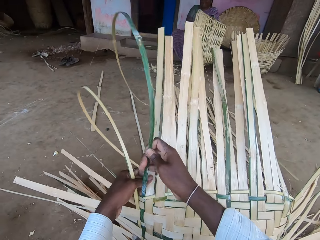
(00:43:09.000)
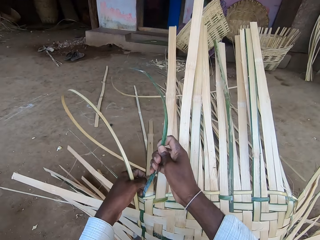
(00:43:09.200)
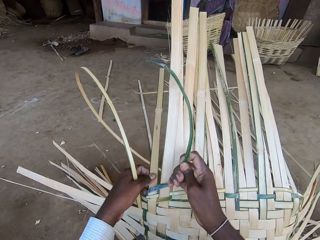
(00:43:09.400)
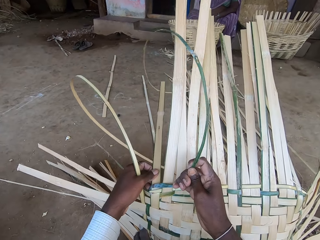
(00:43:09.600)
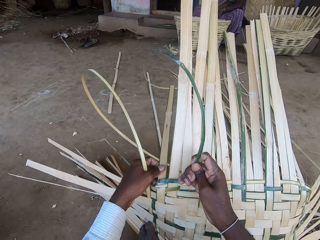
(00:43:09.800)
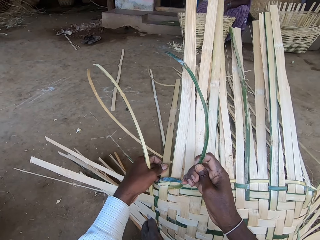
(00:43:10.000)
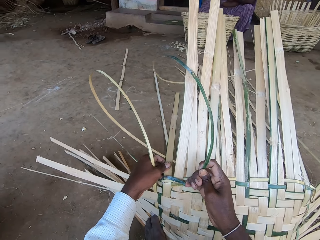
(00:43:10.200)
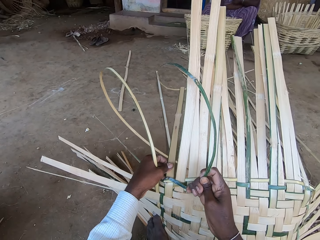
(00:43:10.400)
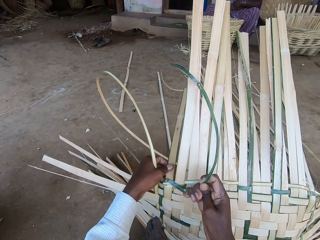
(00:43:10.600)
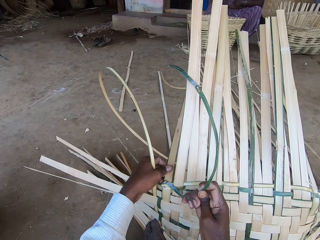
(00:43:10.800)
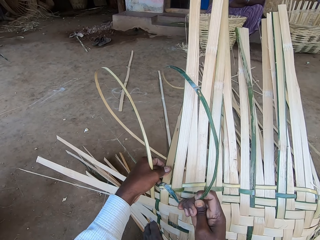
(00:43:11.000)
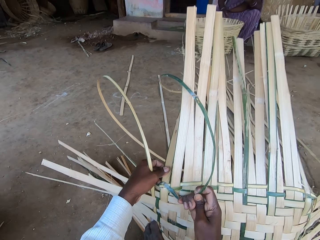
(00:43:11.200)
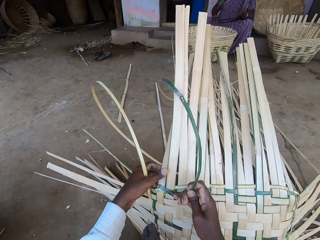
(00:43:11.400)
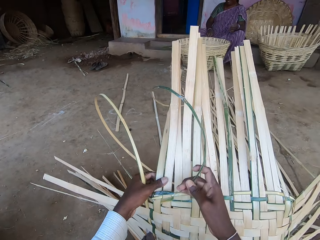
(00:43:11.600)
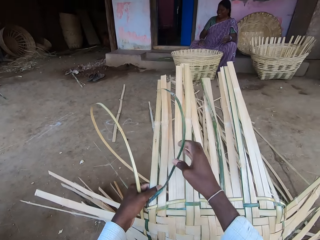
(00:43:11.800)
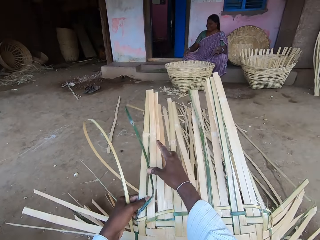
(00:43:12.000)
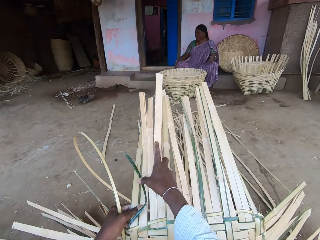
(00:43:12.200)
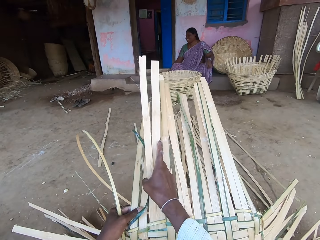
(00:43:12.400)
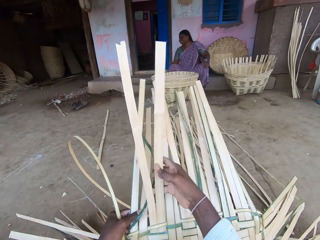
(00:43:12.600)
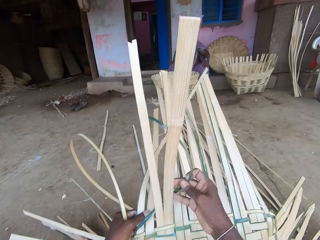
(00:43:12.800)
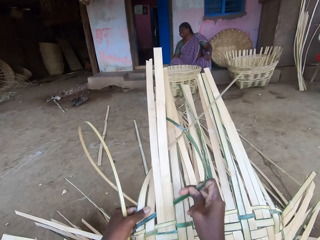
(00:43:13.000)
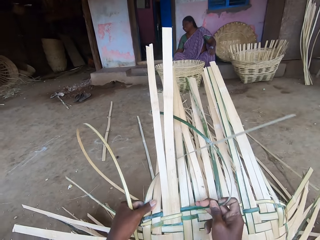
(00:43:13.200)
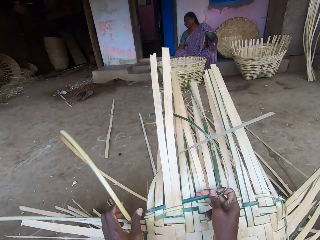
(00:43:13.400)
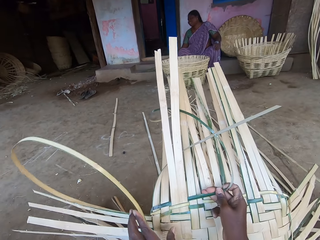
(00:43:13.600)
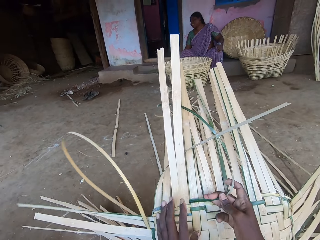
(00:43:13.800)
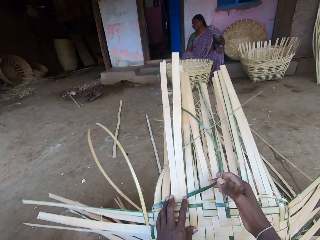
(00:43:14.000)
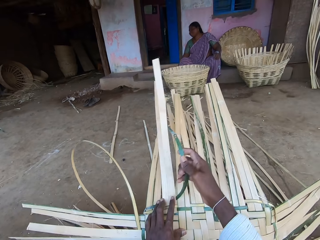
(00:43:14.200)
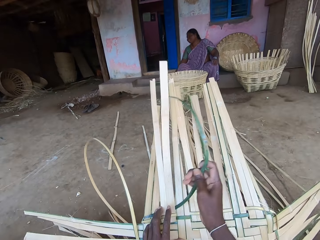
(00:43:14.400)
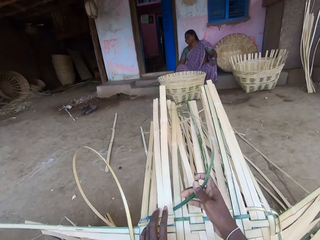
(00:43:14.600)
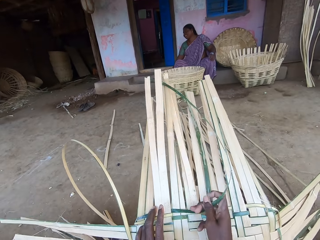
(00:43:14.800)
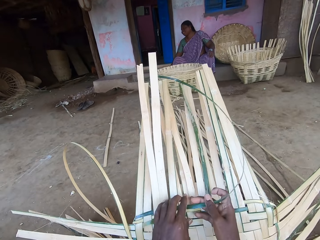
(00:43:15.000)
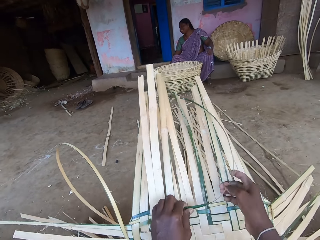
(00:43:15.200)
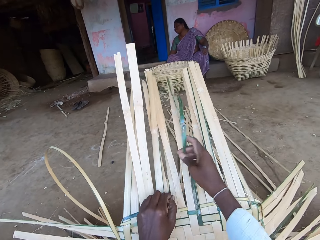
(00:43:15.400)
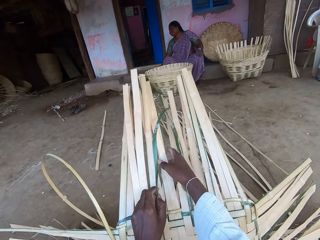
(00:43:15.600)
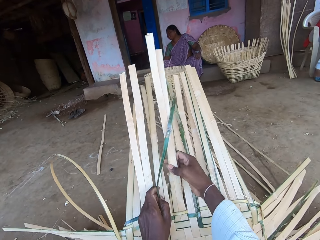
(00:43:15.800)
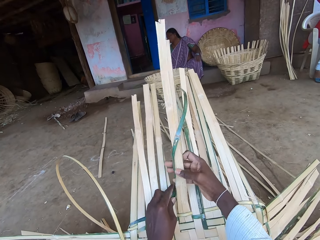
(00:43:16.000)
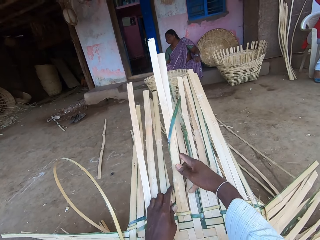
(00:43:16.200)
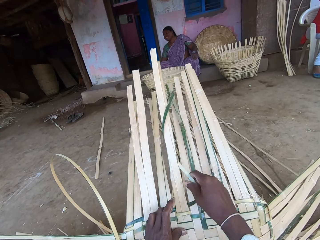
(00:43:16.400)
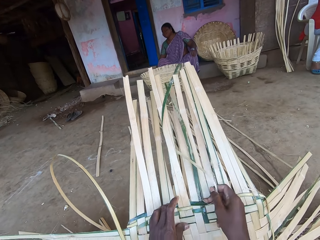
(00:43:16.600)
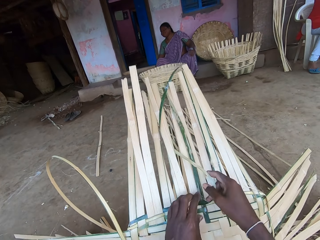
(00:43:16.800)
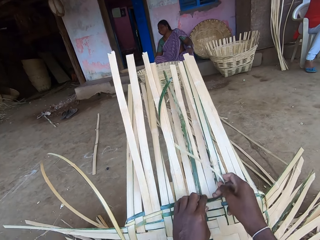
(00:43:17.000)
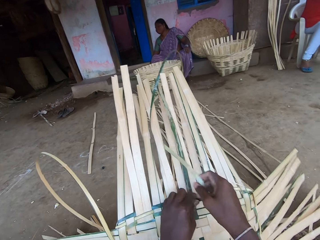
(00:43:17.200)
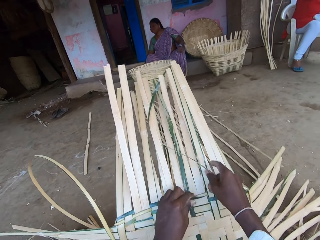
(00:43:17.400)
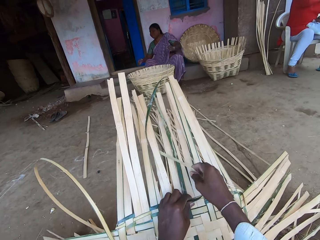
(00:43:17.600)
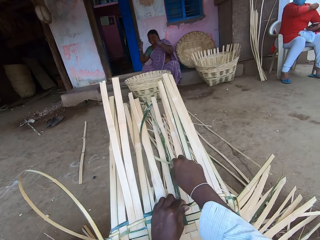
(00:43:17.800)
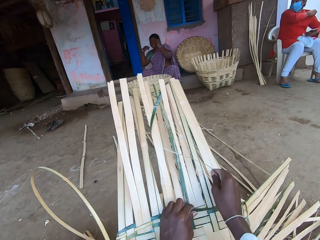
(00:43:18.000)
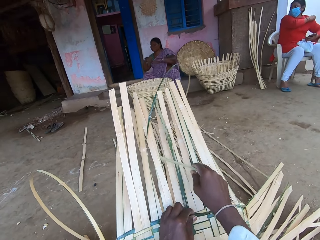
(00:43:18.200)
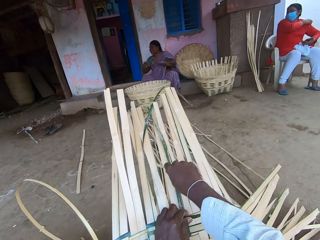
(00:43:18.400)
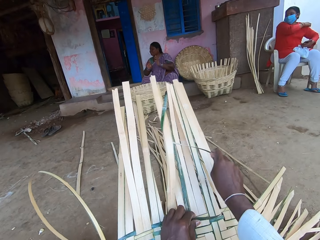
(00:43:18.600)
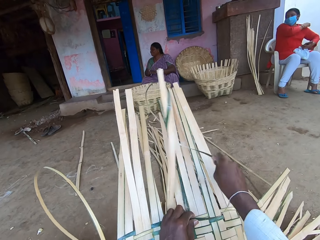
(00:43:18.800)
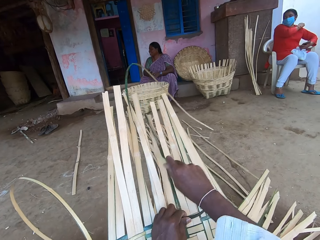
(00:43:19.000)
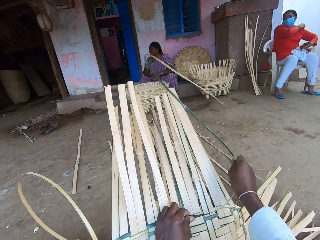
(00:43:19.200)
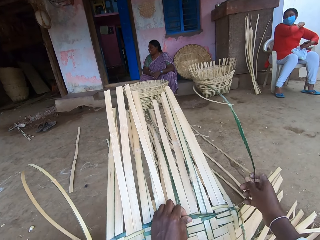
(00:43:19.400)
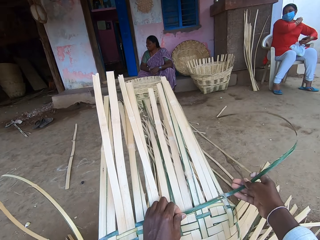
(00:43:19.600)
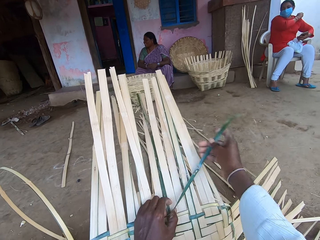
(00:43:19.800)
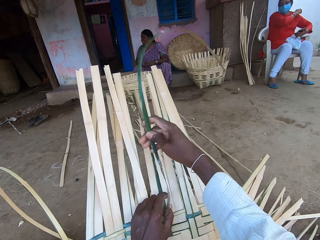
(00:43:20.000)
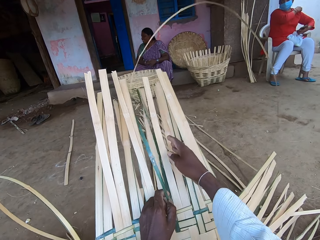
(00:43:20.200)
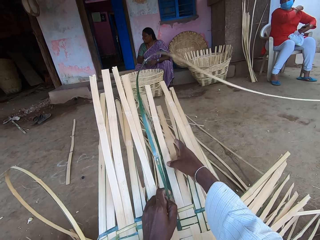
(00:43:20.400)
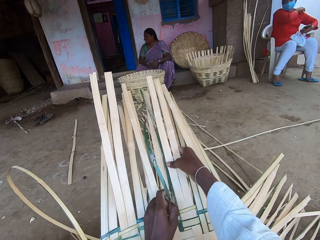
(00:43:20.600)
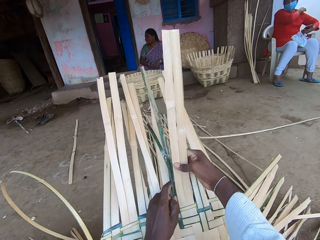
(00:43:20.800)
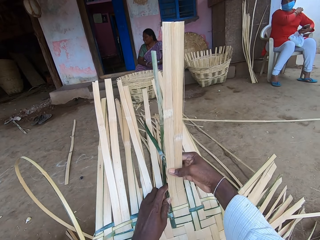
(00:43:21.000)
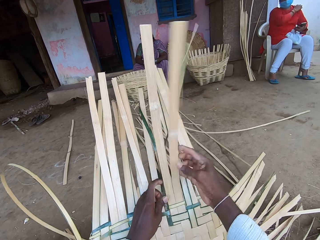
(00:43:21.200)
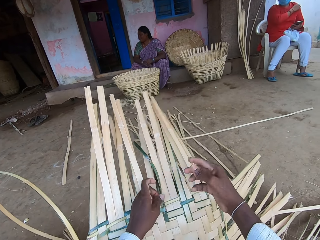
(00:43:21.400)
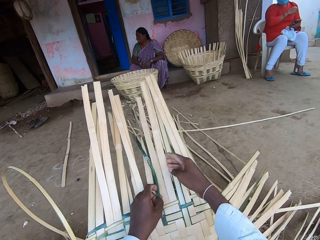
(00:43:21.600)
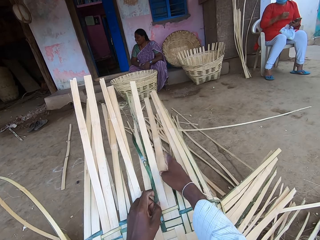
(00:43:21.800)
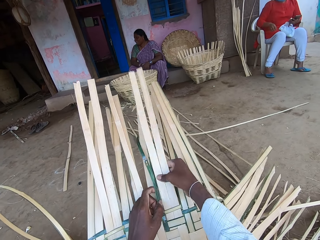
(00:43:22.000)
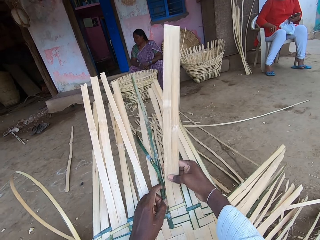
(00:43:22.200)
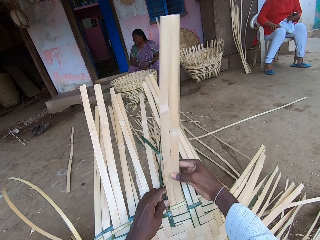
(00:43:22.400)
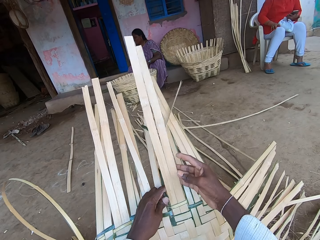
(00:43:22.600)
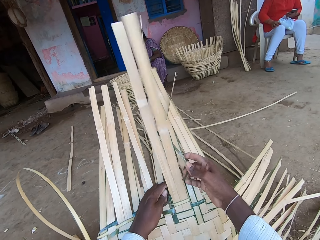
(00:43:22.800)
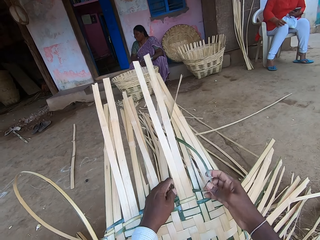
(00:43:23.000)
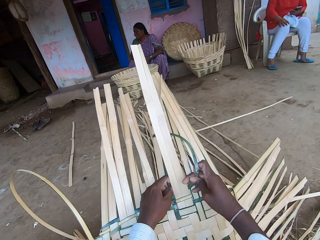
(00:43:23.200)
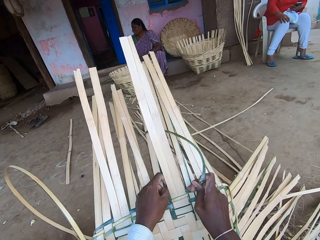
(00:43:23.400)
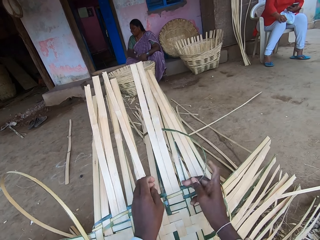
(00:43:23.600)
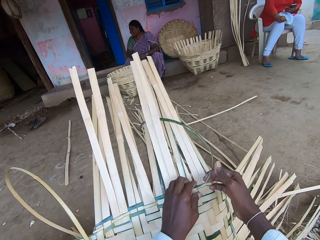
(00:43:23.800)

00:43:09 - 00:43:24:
The woman picks up the basket from the floor with her right hand and places the basket on the floor with her right hand. The camera wearer weaves the bamboo strips. Another woman scratches her left shoulder with her right hand. The camera wearer pulls the bamboo strips. They weave the bamboo strips.

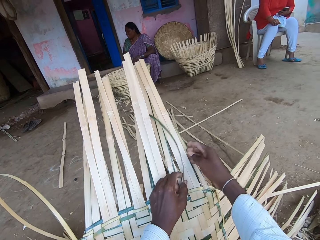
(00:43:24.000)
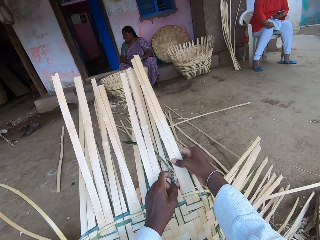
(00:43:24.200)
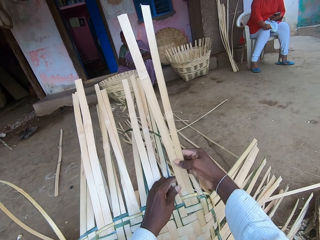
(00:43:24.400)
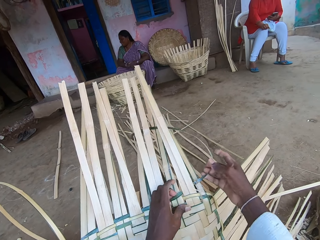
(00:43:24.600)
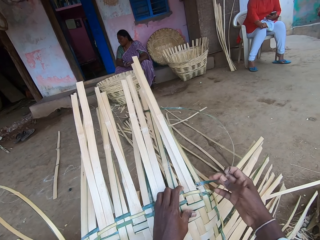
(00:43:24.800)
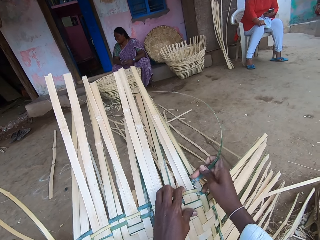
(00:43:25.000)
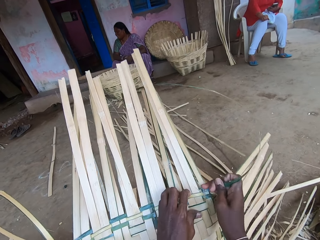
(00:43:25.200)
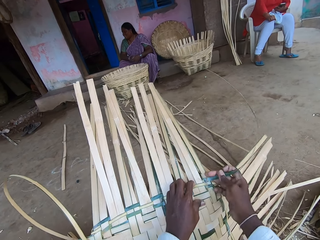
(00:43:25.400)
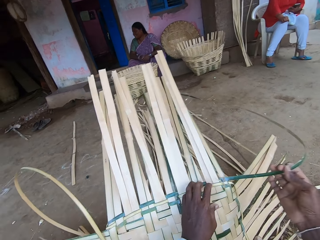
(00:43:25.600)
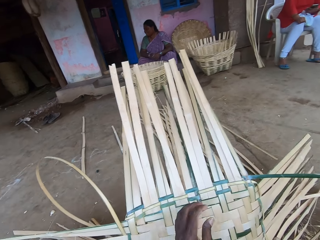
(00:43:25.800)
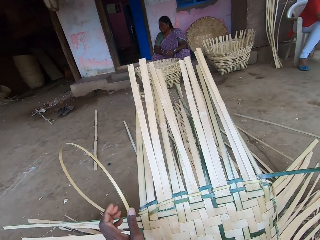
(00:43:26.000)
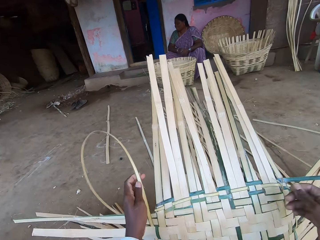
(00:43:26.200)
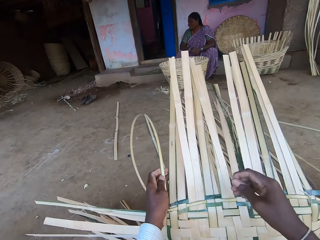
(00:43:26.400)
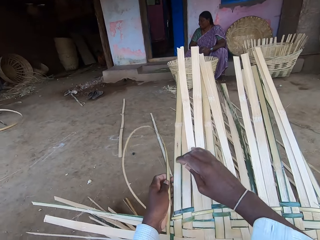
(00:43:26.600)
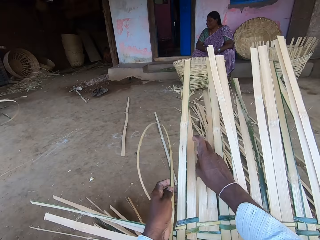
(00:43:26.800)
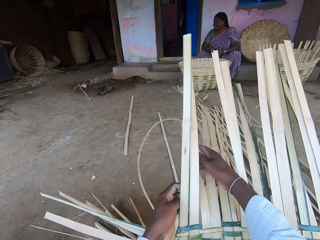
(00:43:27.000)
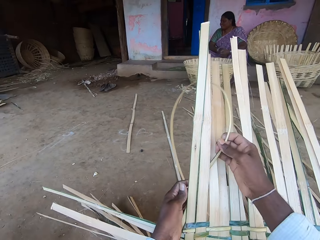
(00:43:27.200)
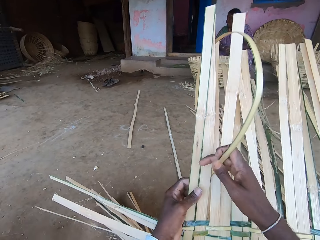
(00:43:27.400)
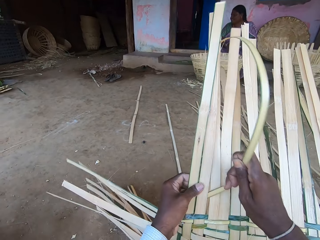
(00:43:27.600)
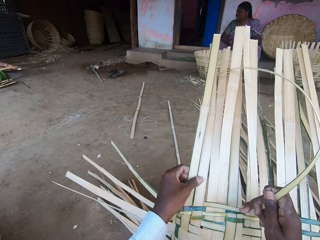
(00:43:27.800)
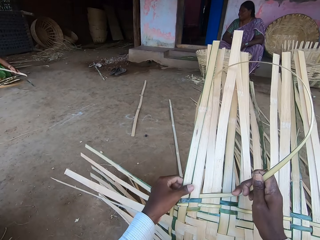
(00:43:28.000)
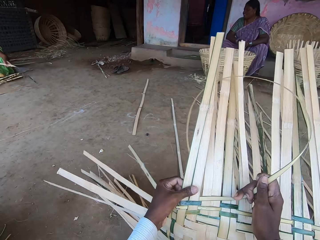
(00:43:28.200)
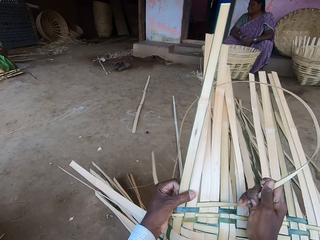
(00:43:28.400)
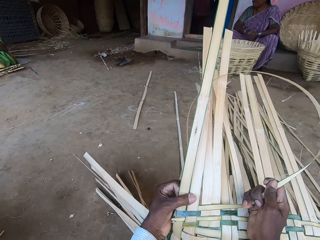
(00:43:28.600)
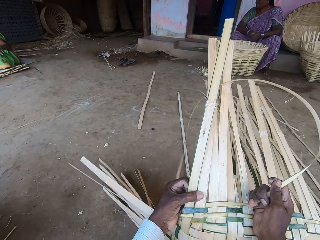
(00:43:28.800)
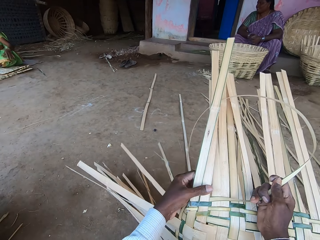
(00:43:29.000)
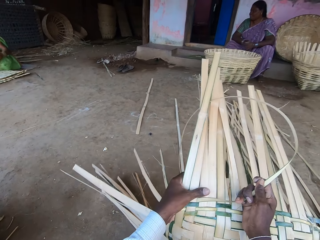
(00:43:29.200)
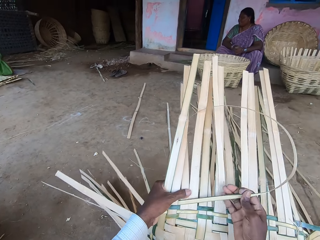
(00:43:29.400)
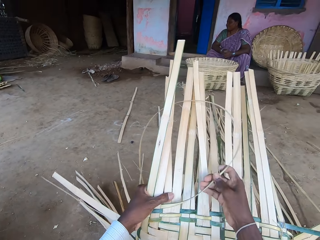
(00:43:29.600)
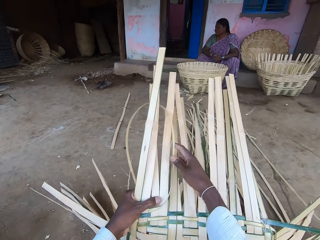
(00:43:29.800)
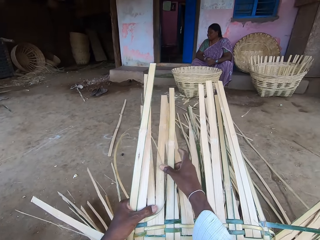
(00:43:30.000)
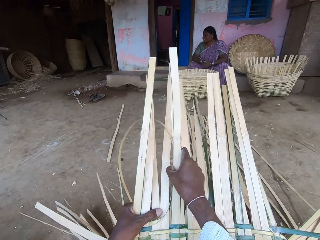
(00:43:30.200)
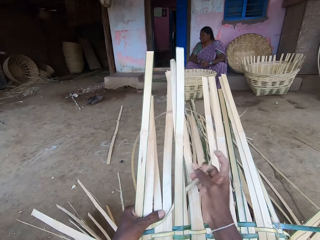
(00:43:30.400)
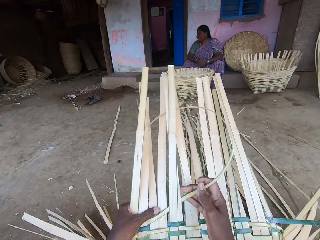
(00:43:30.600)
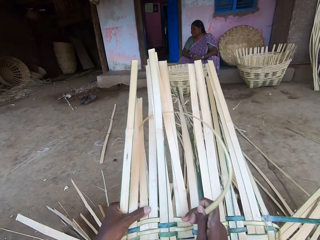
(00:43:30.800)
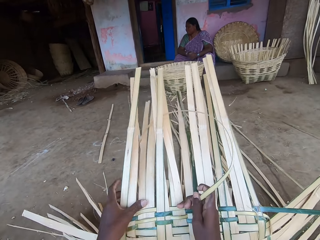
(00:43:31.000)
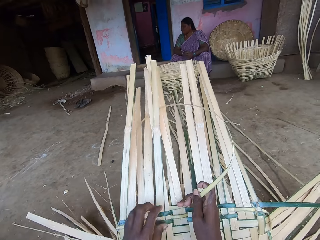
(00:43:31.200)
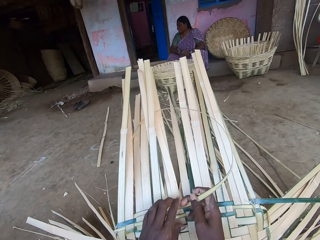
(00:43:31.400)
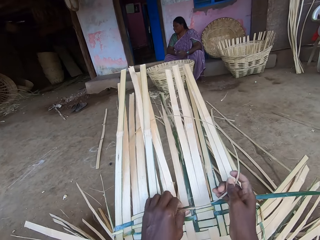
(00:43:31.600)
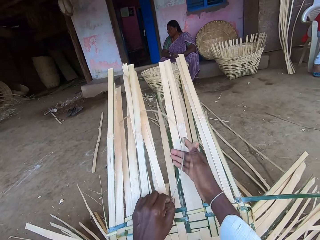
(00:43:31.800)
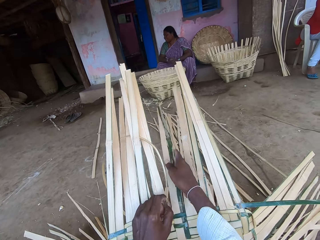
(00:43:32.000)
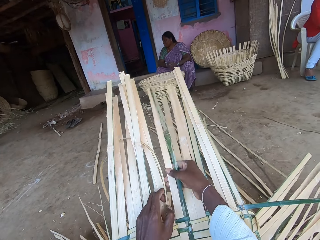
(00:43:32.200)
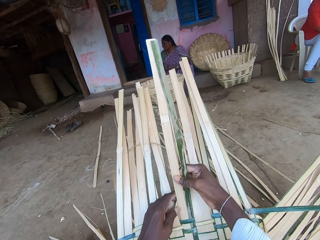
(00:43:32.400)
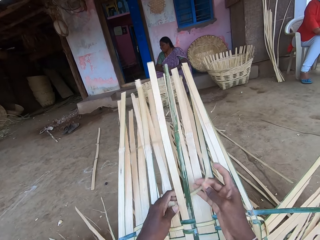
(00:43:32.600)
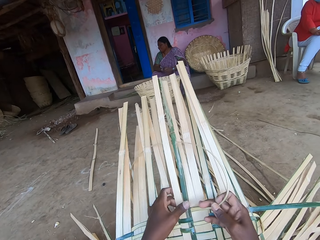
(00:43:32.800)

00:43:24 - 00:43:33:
The camera wearer pulls the bamboo strips. He weaves the basket with the bamboo strip in his hands. He pulls the bamboo strips. He weaves the bamboo strips.
